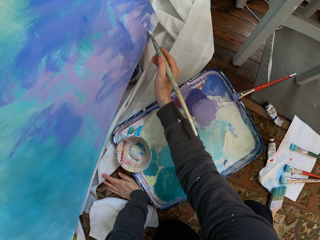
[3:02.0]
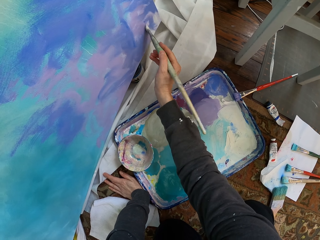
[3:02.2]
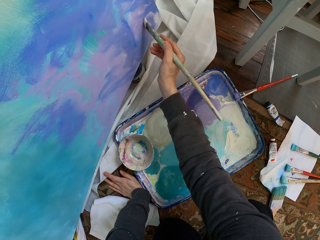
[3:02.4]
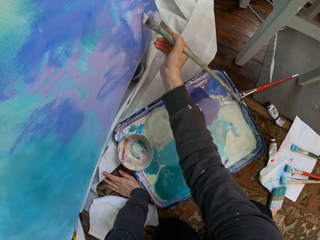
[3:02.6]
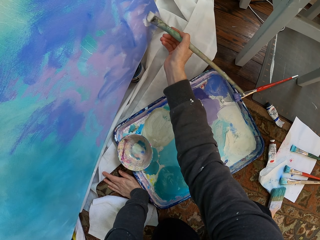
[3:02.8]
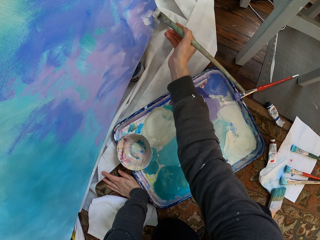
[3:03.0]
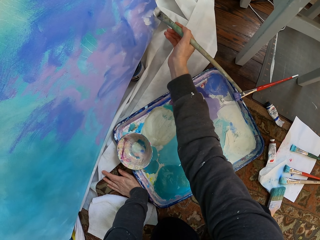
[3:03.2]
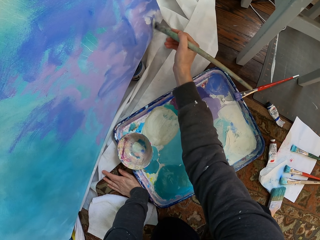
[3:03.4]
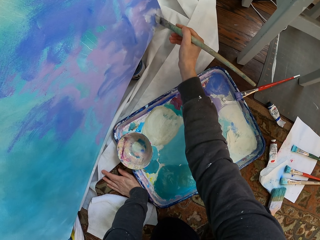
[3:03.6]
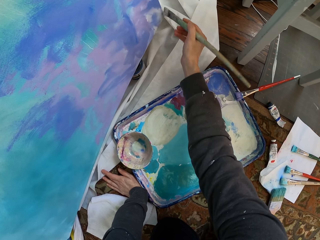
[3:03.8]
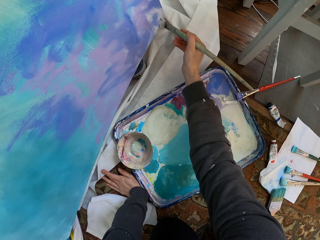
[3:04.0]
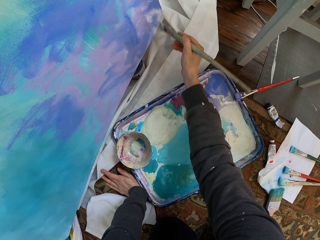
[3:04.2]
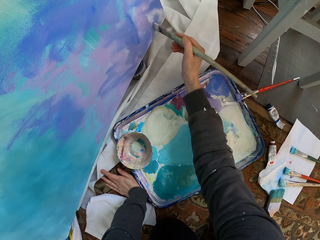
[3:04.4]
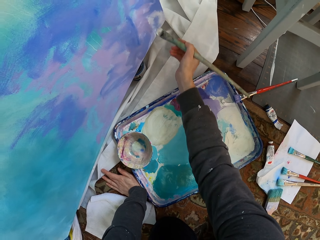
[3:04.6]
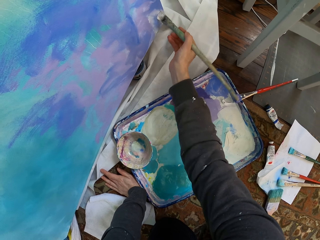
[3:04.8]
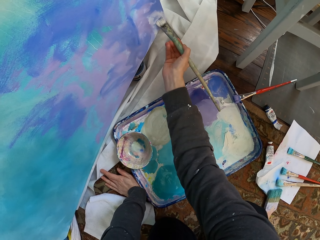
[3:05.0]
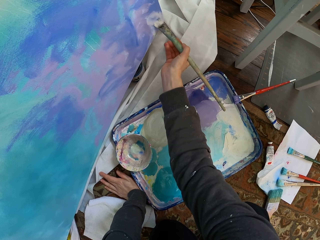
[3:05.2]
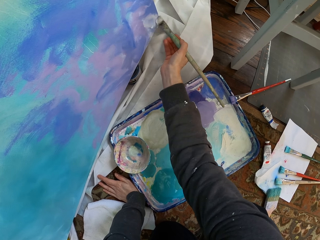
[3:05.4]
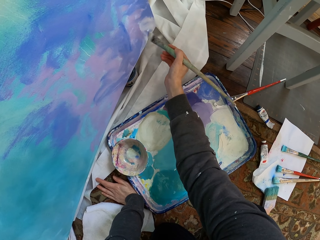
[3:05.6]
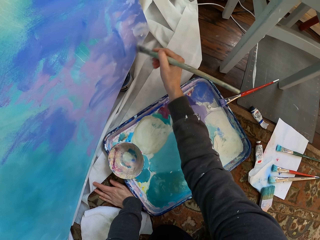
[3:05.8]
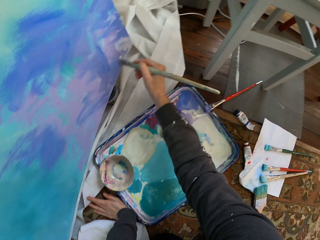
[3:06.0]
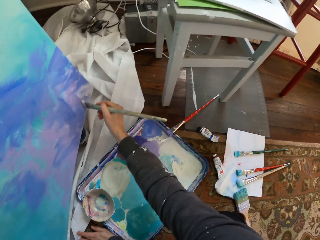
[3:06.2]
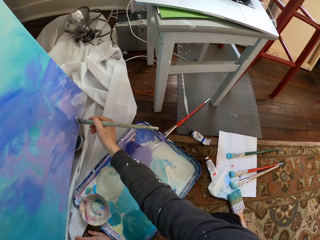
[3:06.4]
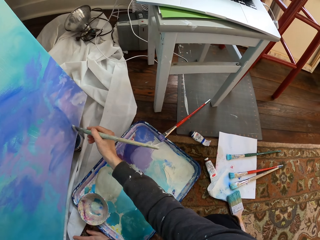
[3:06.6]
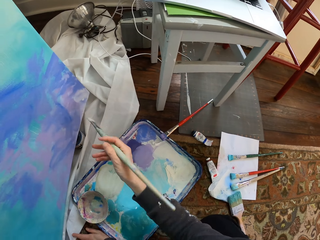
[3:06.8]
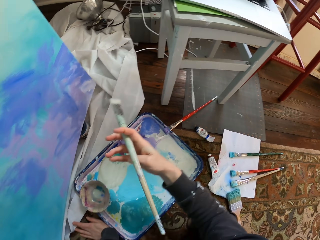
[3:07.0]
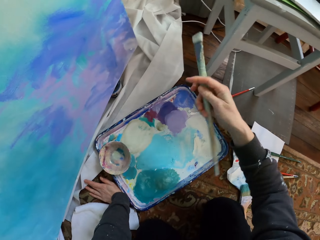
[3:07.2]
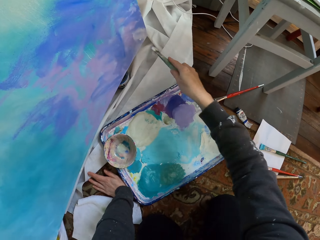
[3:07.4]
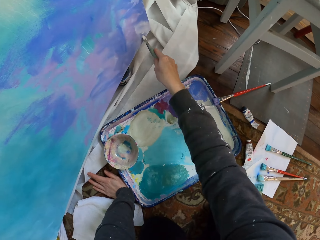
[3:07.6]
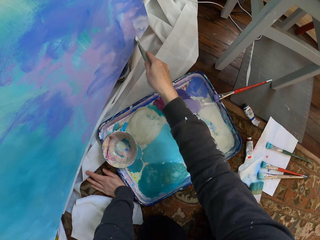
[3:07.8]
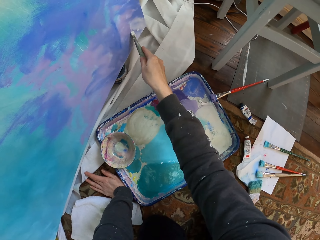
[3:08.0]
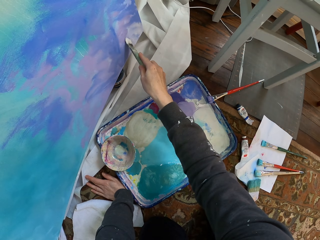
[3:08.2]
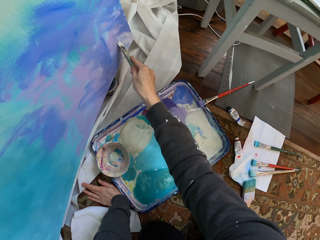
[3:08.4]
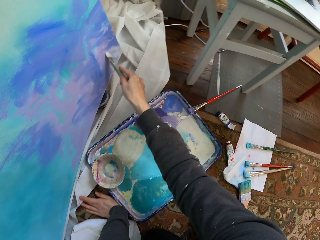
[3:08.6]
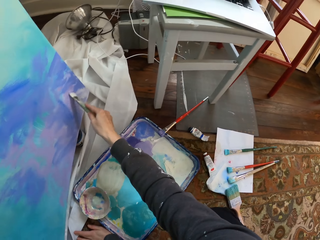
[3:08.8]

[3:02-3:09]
The camera wearer paints the board.

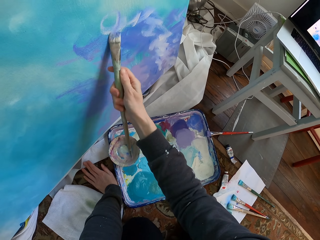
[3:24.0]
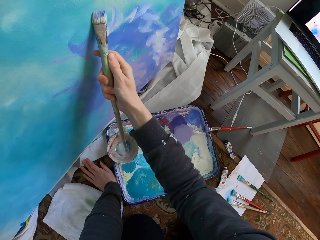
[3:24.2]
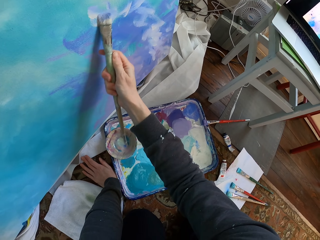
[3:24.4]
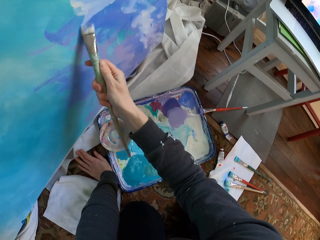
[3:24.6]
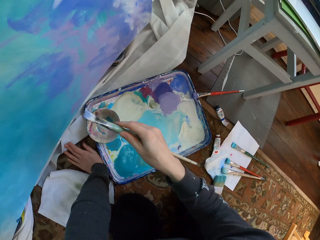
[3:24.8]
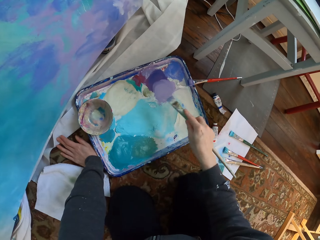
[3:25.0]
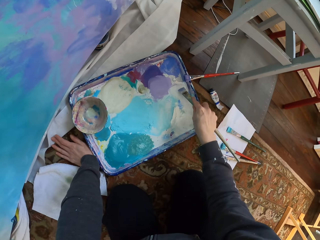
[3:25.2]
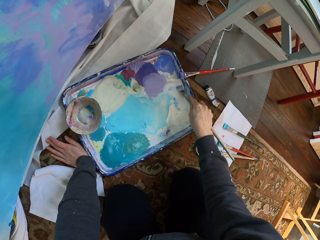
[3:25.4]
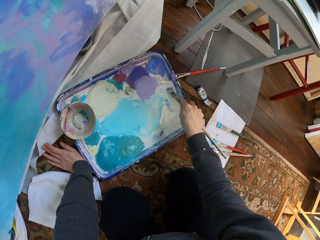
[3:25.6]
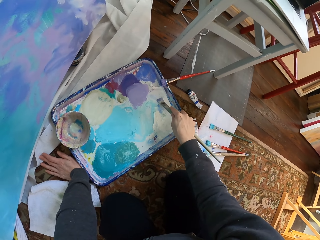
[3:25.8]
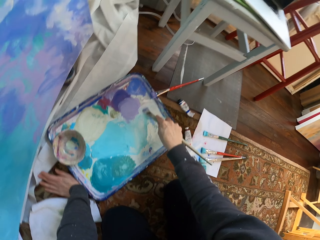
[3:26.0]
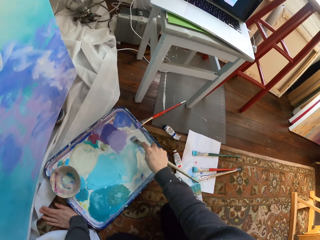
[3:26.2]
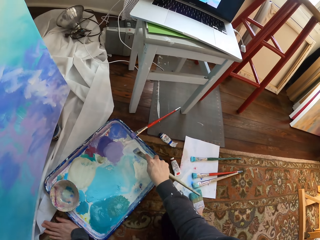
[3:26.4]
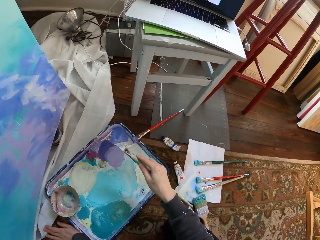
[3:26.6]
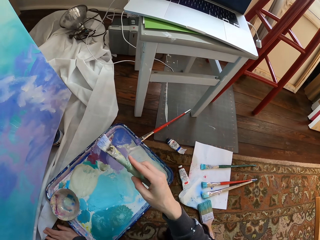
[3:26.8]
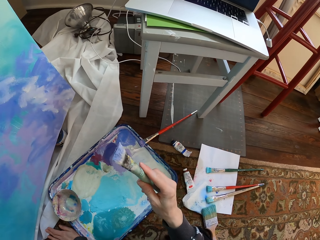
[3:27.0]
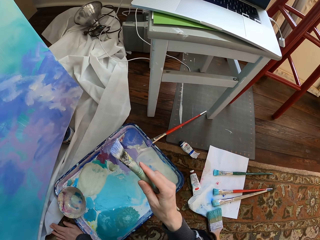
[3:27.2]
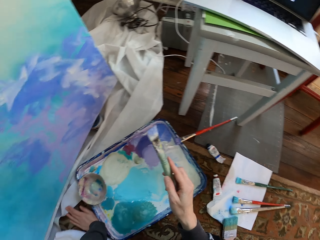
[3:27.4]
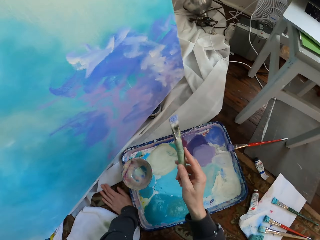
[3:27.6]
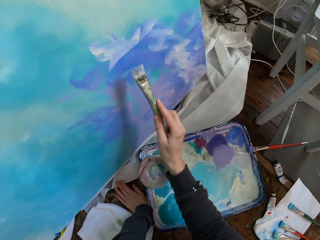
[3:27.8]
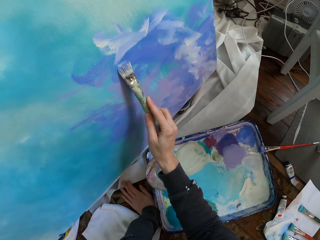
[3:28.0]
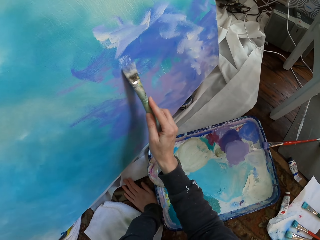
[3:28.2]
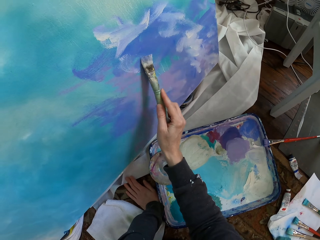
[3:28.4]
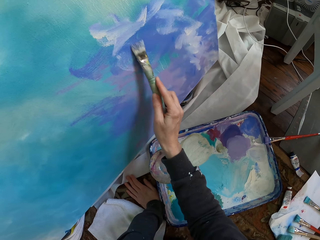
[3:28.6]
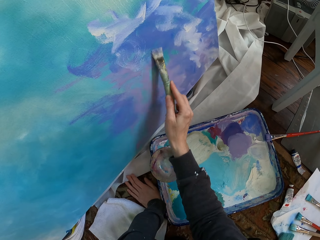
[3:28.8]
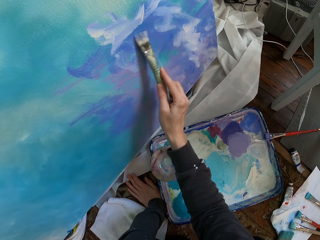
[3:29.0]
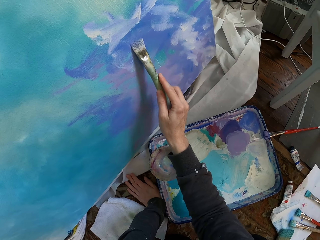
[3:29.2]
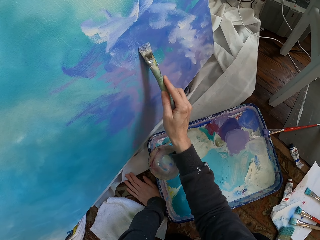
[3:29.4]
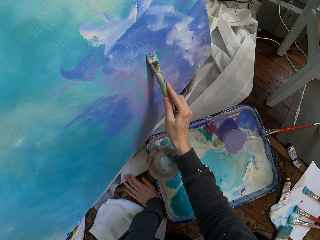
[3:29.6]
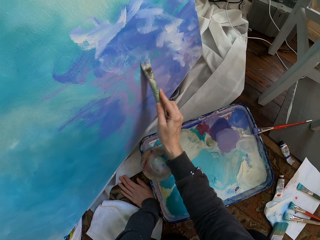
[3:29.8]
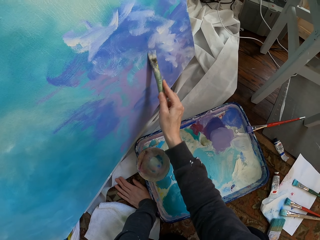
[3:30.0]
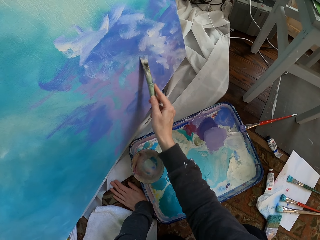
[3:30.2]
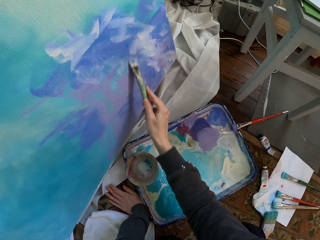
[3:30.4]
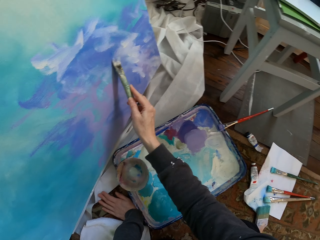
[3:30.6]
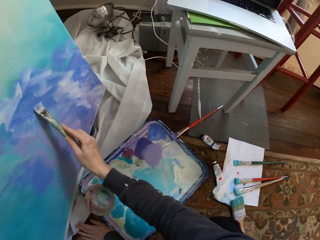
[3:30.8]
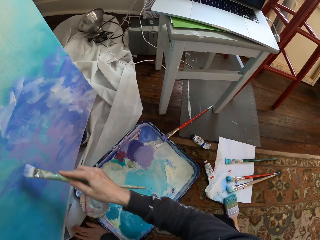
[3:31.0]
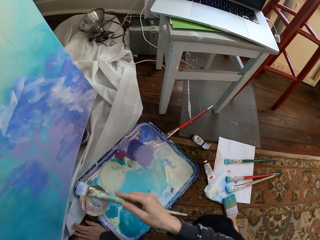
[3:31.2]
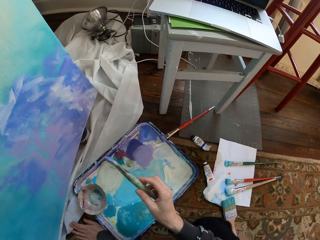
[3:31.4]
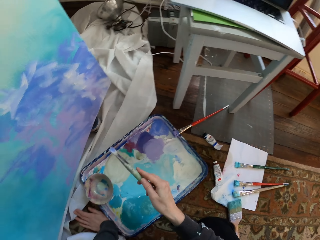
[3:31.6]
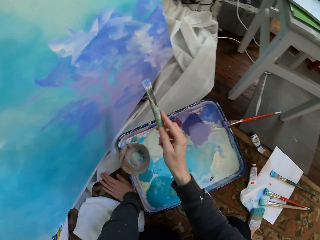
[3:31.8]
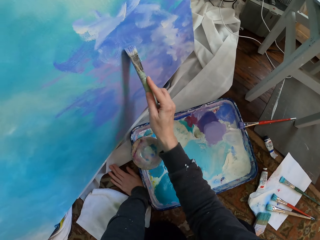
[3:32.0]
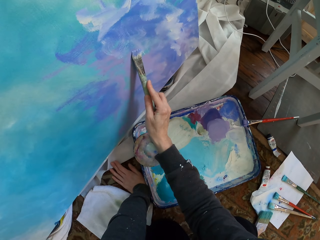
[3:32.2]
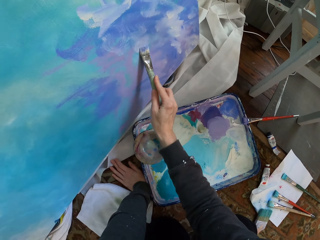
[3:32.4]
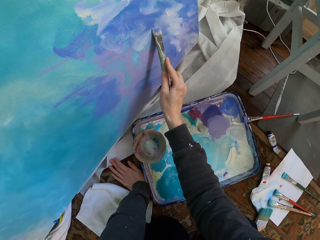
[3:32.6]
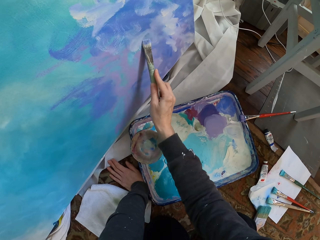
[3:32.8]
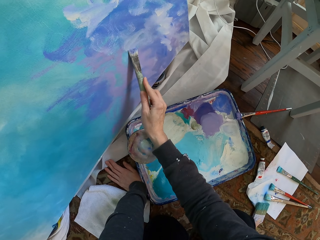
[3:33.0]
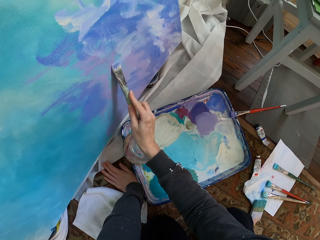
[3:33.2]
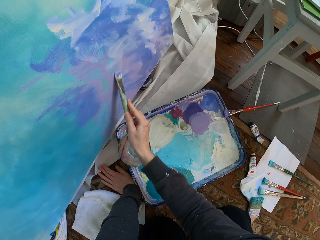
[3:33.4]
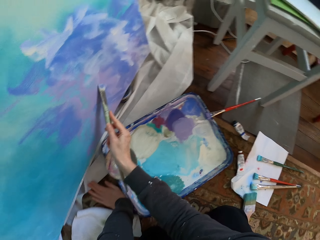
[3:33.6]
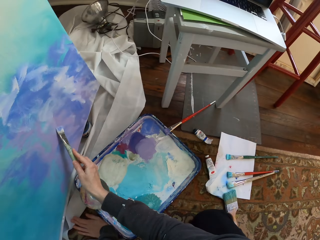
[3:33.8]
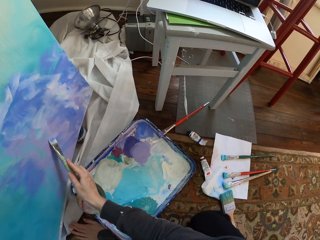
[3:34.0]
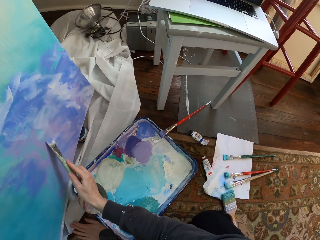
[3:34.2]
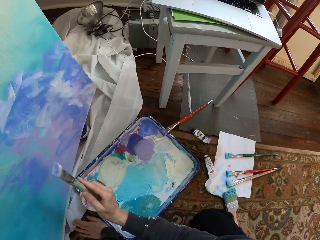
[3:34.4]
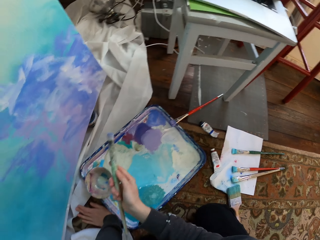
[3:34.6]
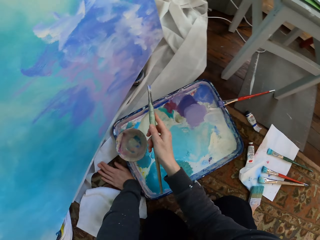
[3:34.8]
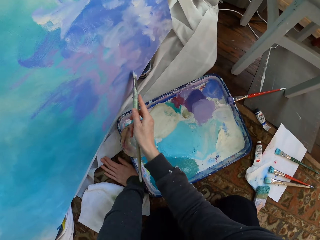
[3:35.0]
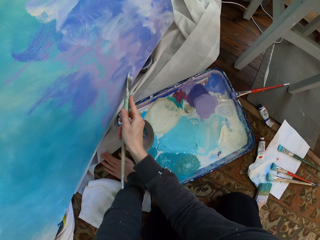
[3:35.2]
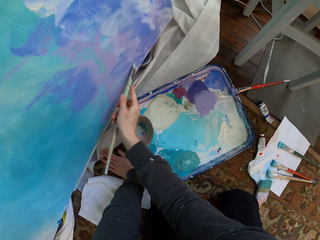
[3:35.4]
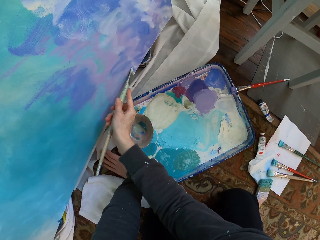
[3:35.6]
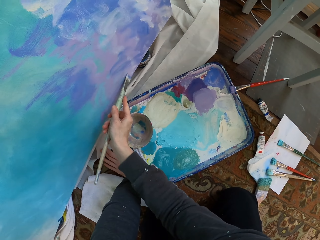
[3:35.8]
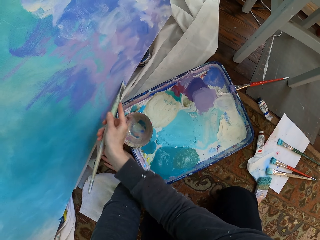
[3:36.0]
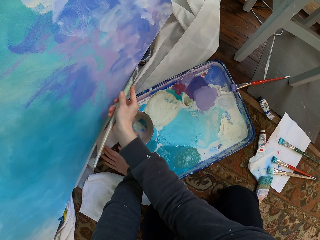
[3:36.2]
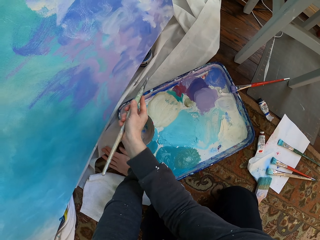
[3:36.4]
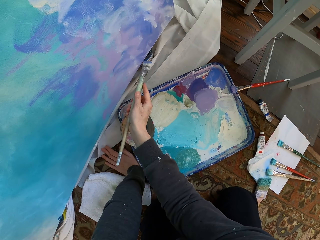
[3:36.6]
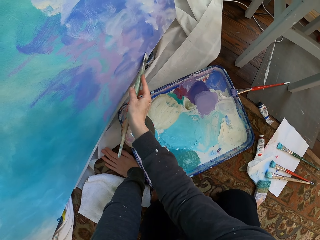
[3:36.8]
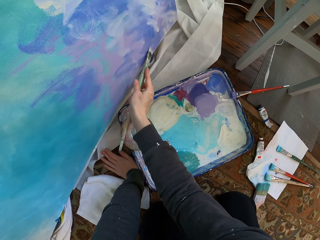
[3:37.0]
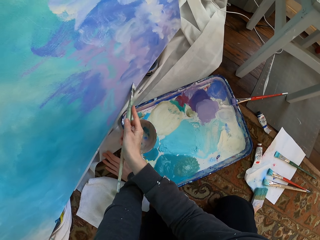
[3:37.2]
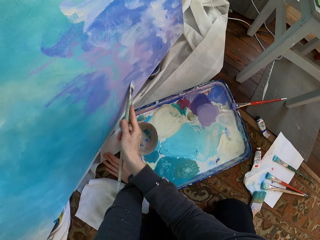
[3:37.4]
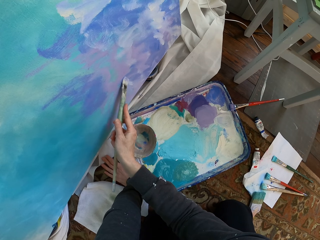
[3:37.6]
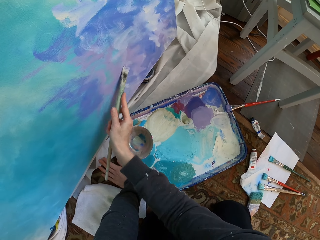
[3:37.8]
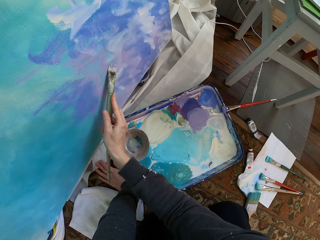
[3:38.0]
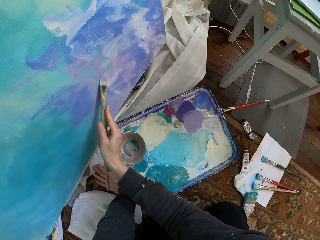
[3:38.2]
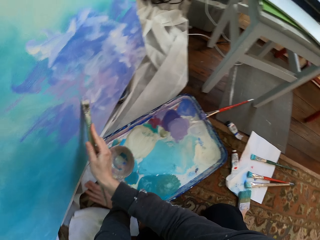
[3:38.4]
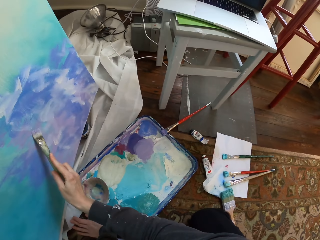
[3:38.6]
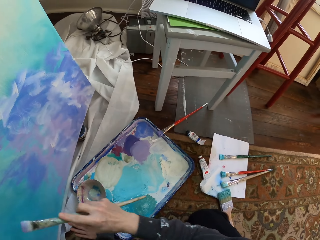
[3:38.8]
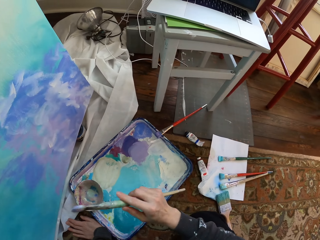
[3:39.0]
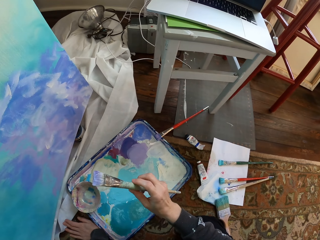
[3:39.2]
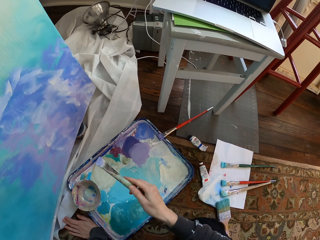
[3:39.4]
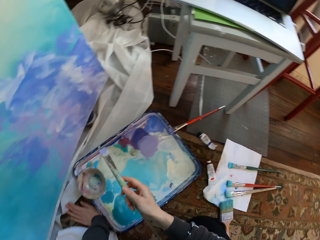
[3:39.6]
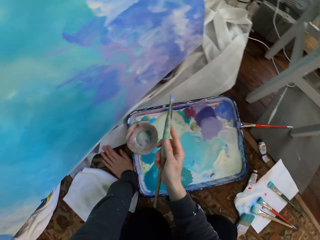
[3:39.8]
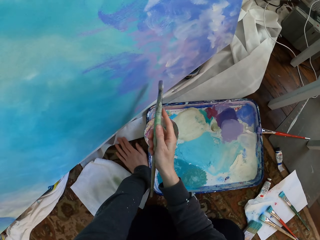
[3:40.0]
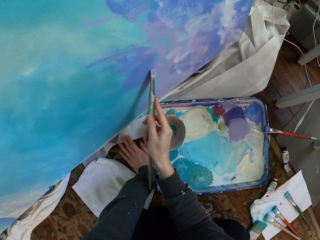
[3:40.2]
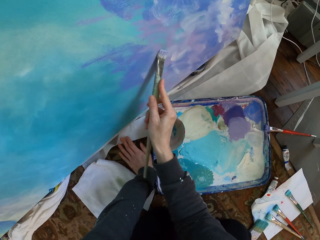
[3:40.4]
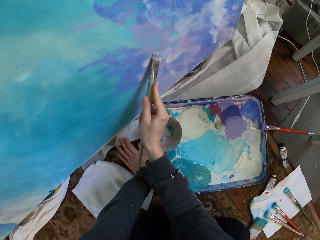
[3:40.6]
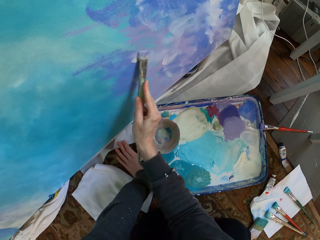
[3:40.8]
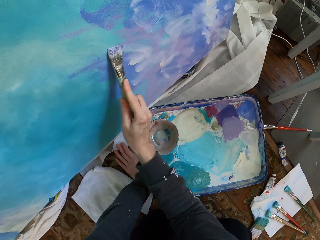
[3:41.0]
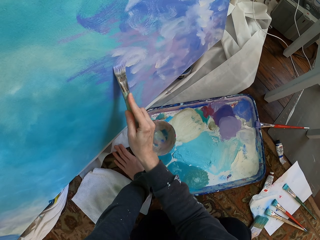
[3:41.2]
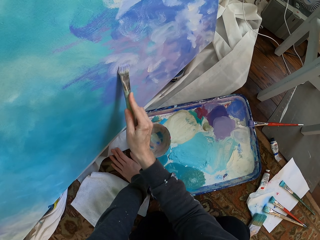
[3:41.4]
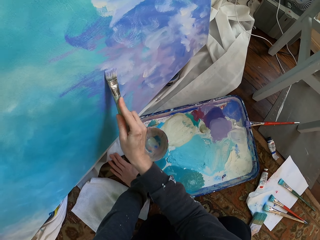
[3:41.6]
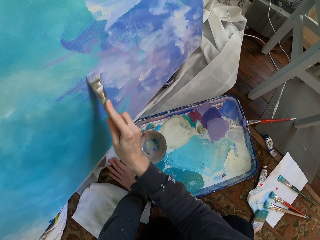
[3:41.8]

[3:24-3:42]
The camera wearer rubs the paint brush on the paint tray. They brush paint. They paint the board.
